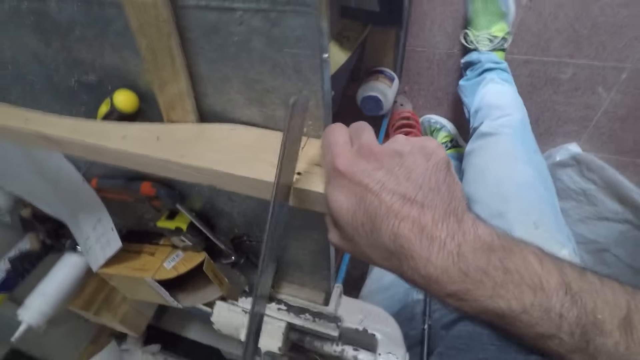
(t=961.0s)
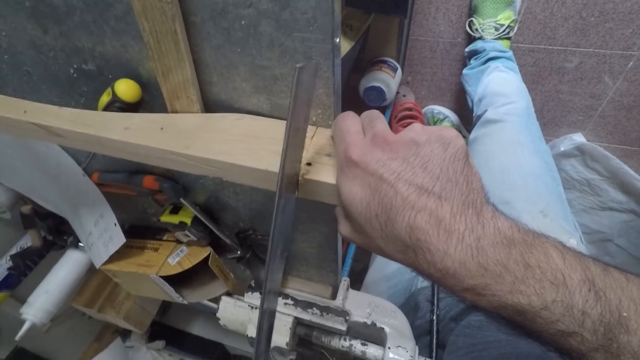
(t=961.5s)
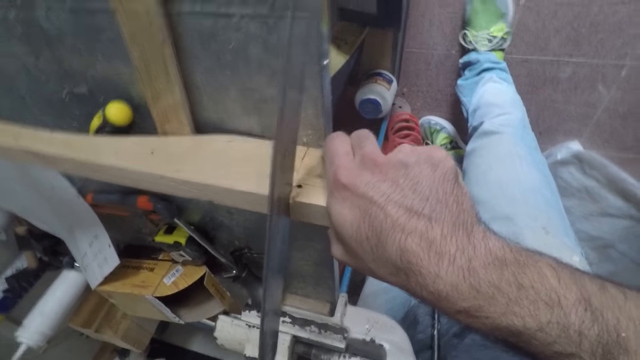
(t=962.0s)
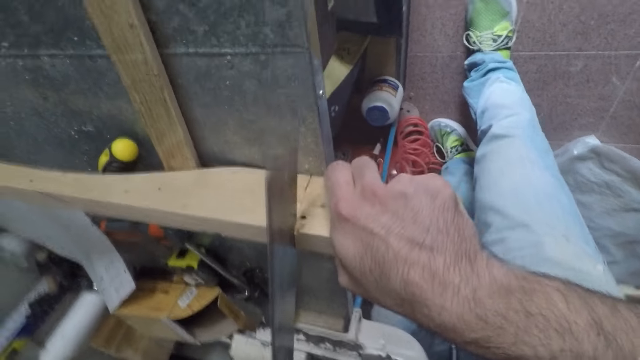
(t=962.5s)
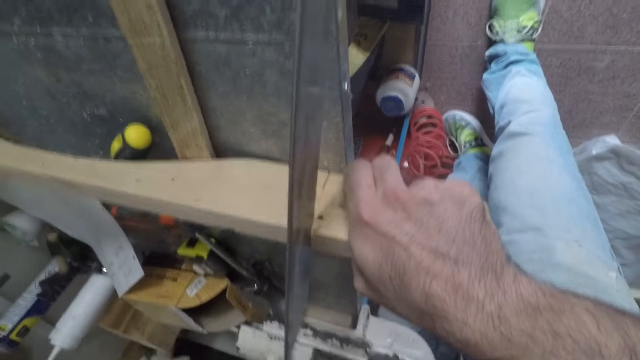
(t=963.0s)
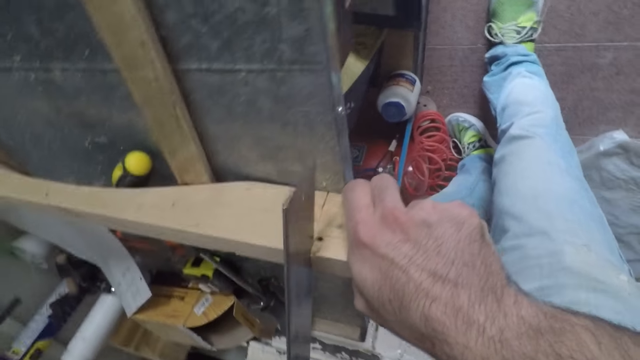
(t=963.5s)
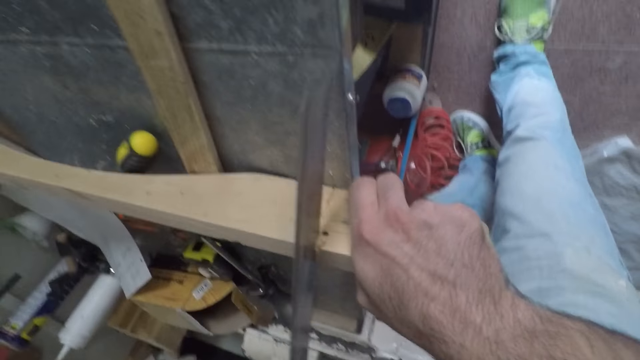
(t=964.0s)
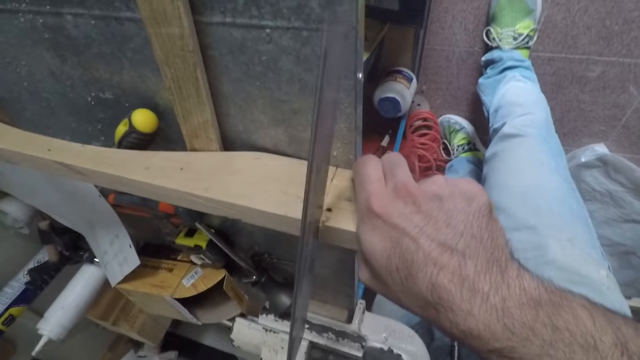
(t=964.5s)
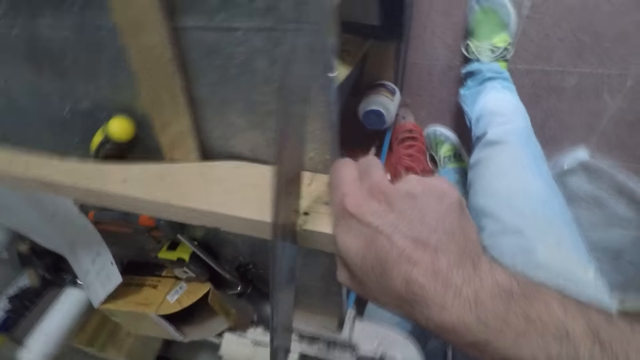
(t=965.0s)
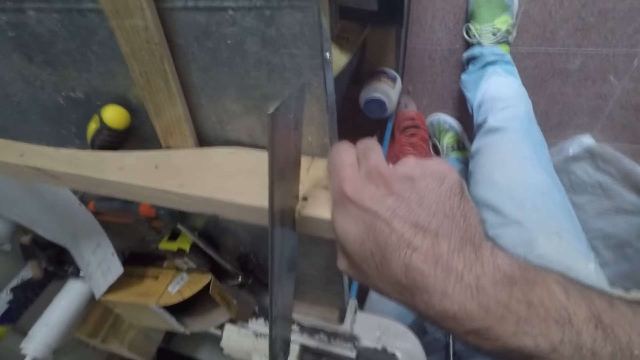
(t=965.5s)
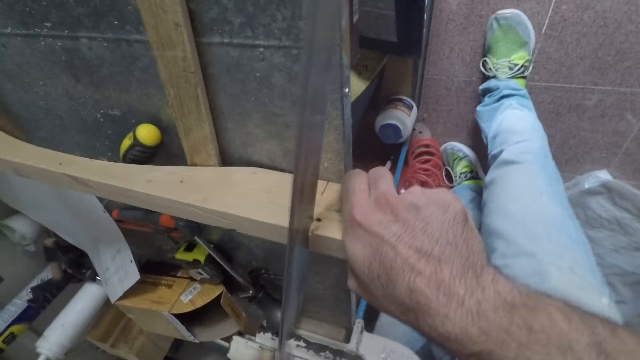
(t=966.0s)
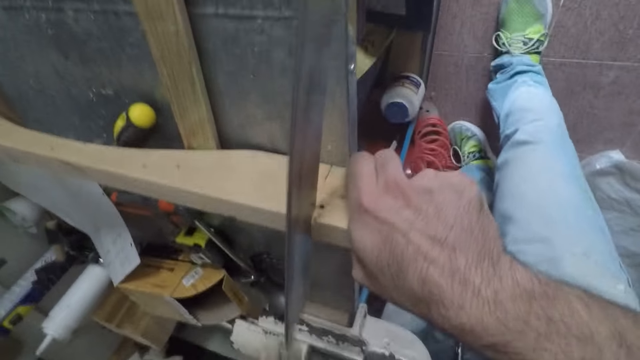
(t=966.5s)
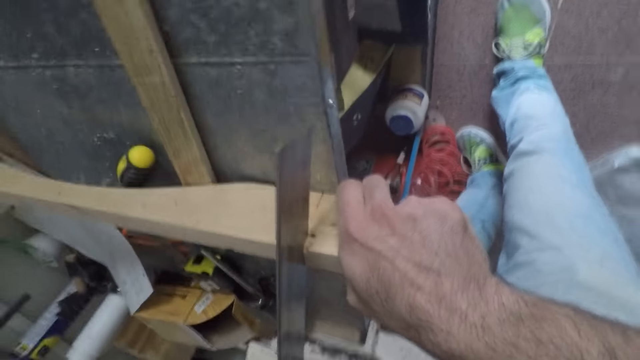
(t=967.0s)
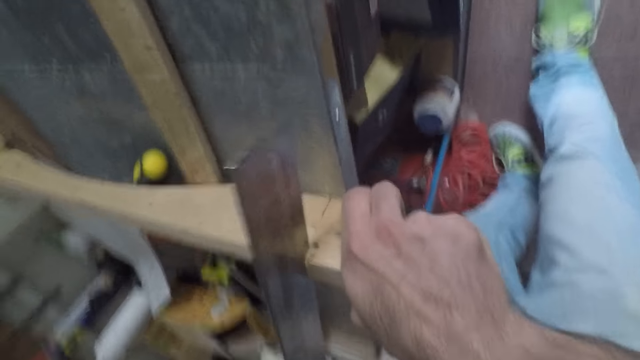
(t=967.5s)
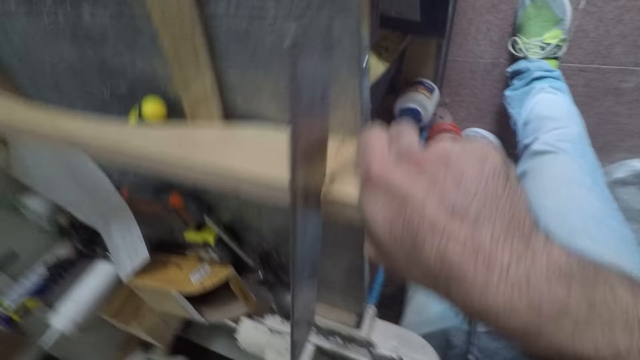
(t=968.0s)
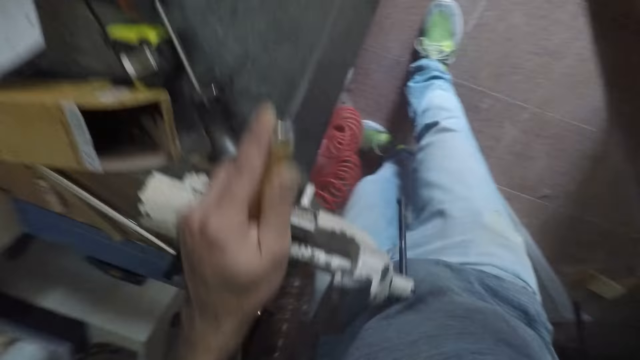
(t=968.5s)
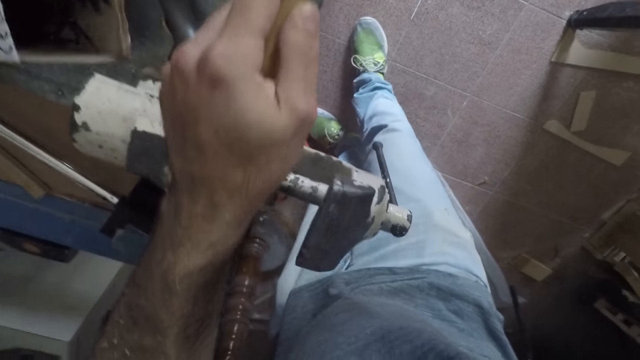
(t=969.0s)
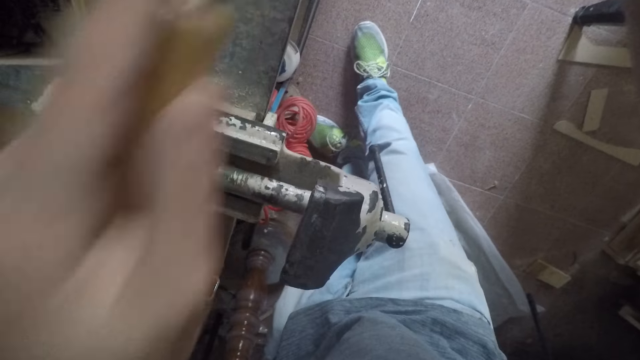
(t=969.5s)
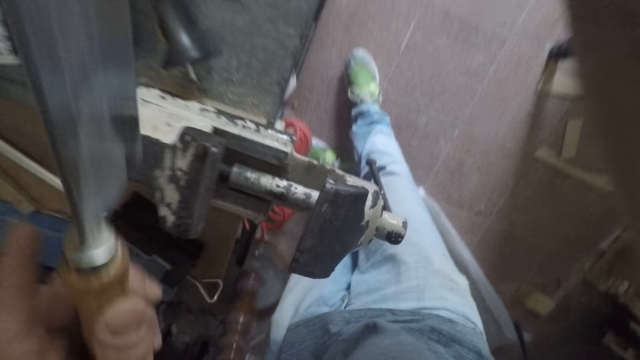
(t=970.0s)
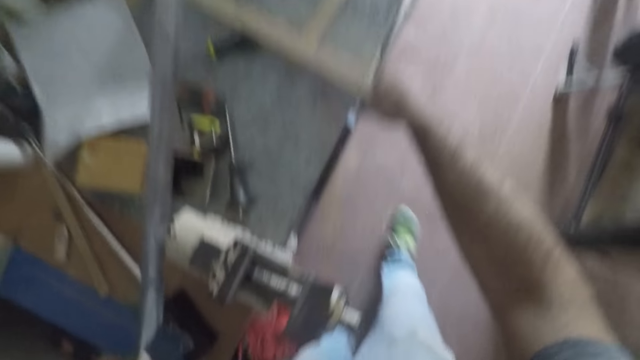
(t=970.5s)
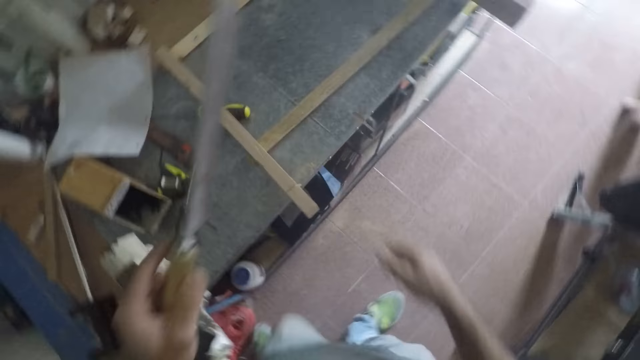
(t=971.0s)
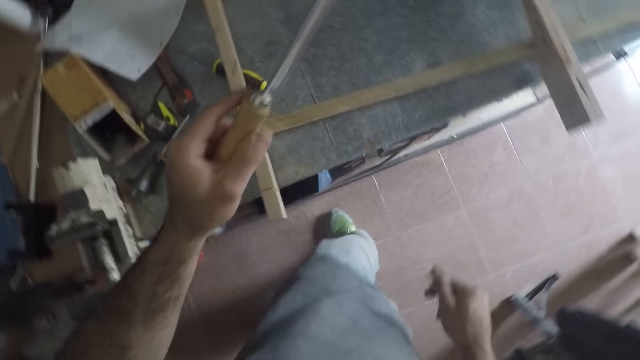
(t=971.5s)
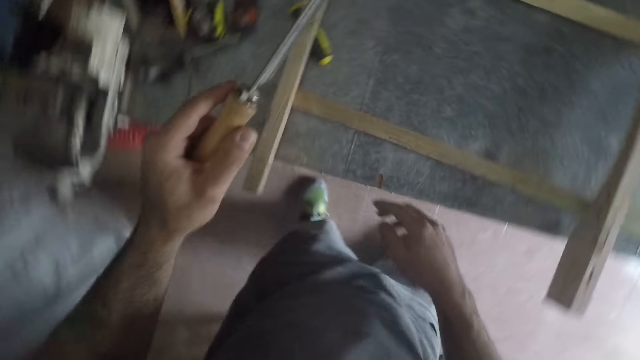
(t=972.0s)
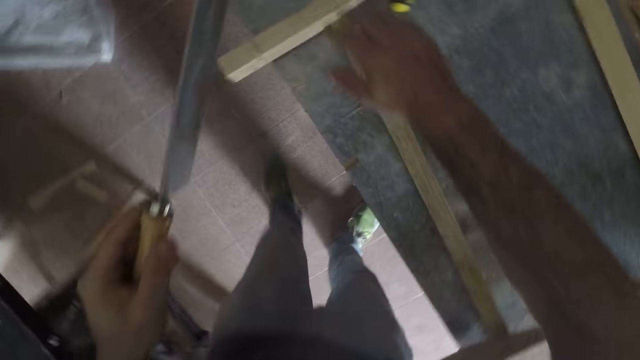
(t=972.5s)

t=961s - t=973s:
The camera wearer removes the hand saw from the furniture. He slightly moves to the right. He removes his right hand from the furniture.

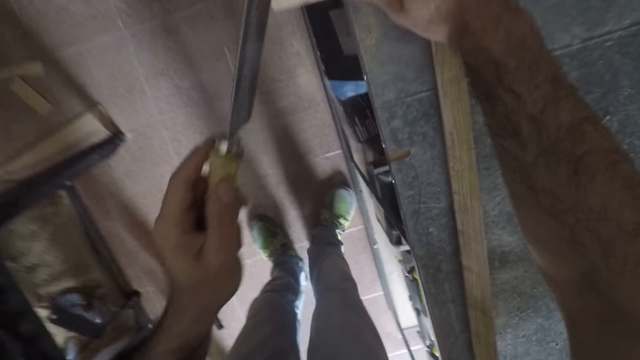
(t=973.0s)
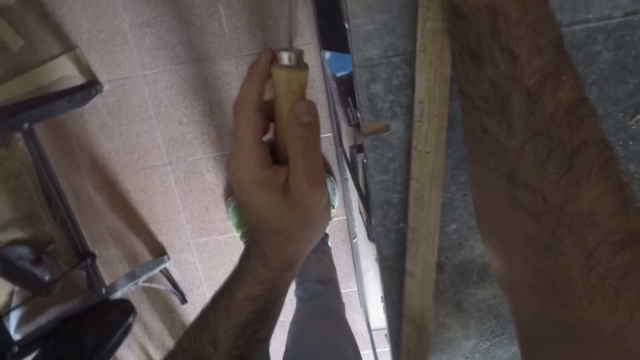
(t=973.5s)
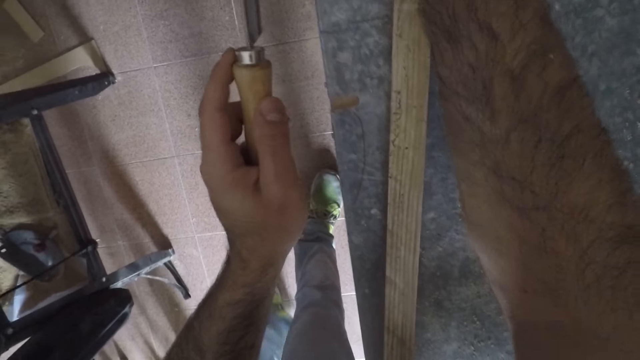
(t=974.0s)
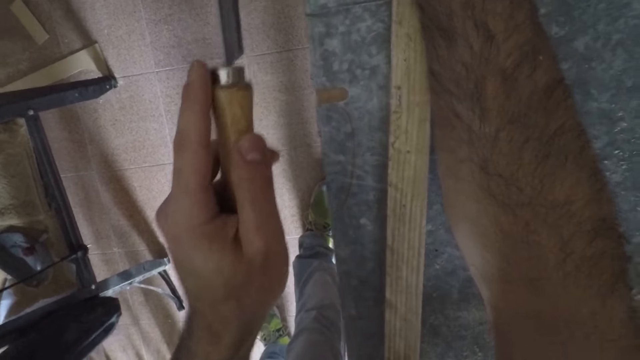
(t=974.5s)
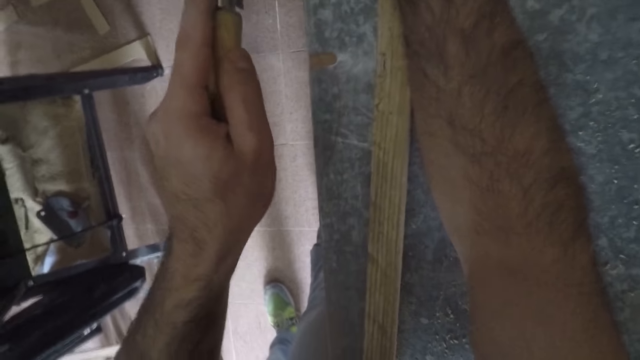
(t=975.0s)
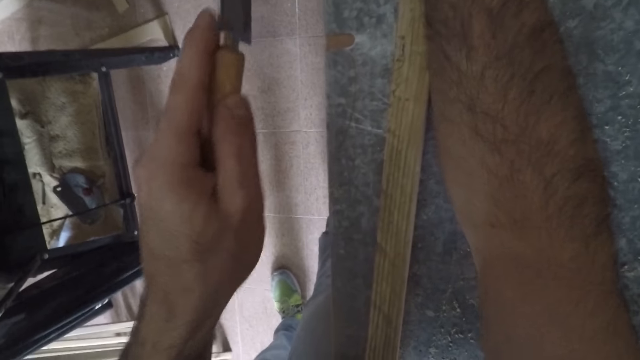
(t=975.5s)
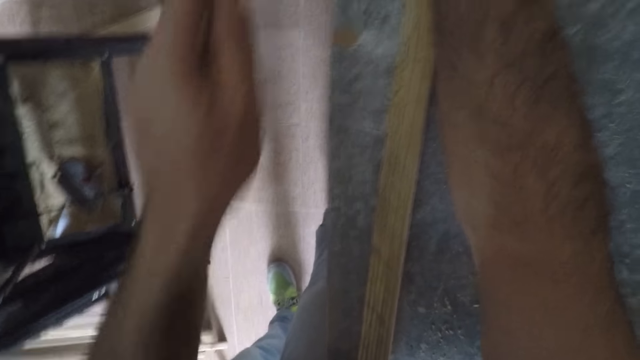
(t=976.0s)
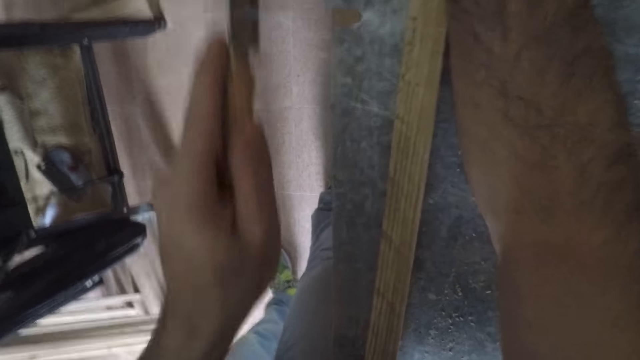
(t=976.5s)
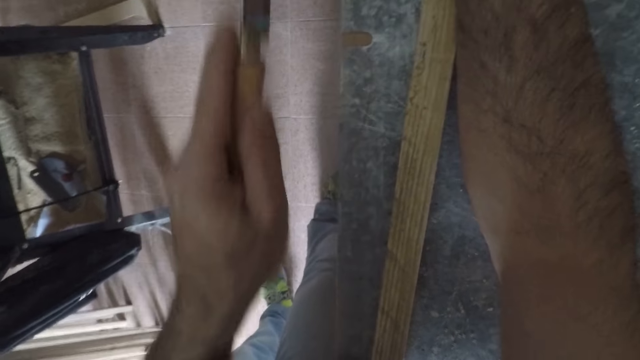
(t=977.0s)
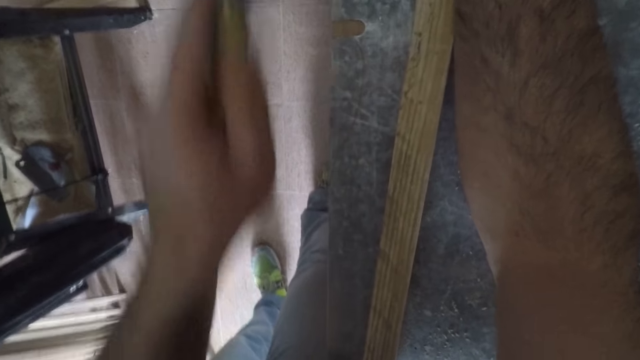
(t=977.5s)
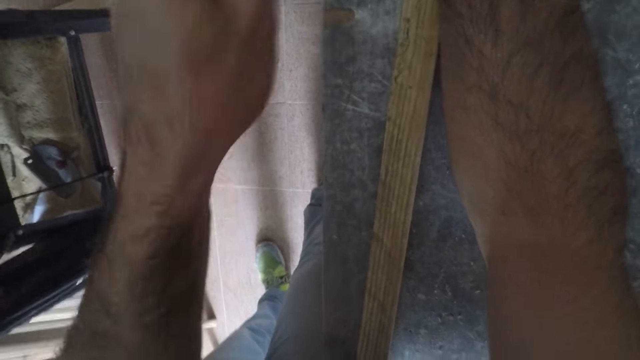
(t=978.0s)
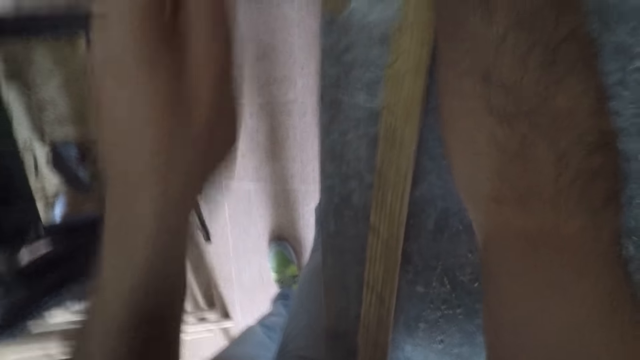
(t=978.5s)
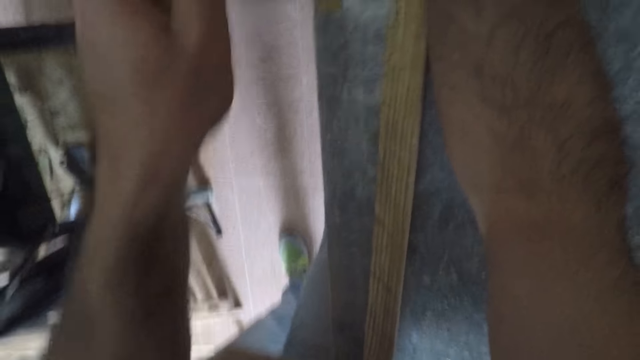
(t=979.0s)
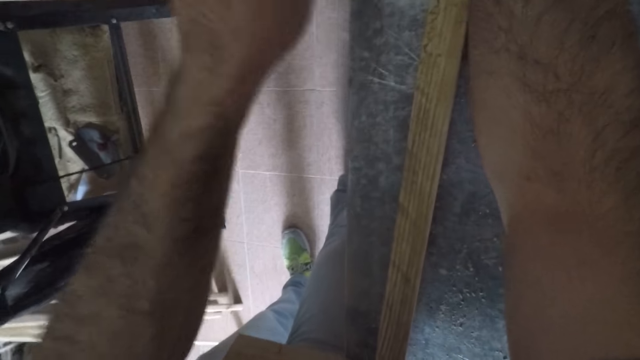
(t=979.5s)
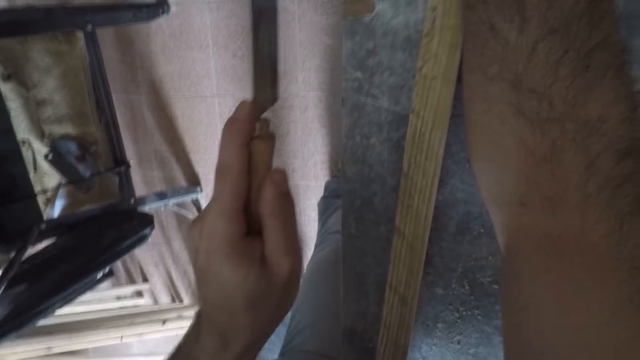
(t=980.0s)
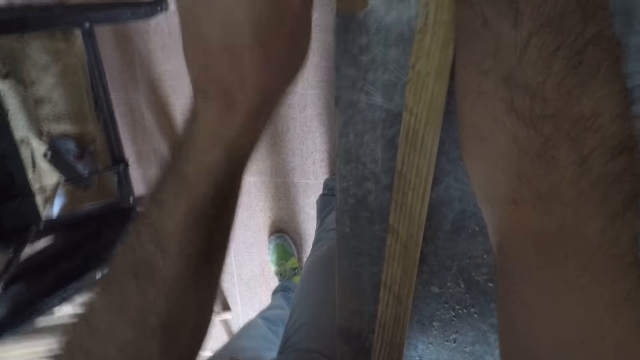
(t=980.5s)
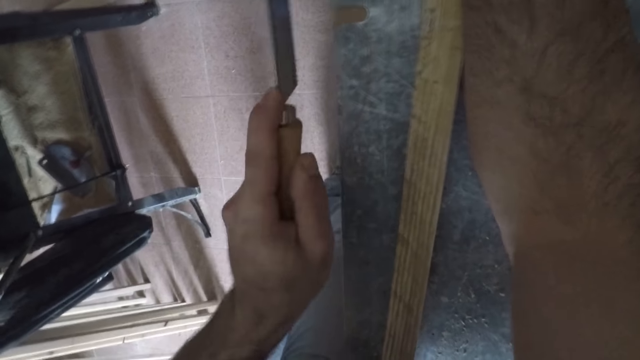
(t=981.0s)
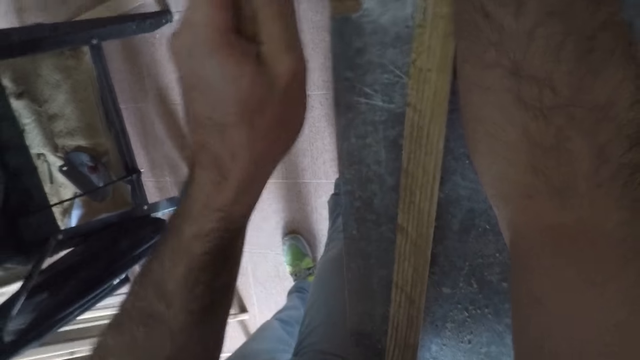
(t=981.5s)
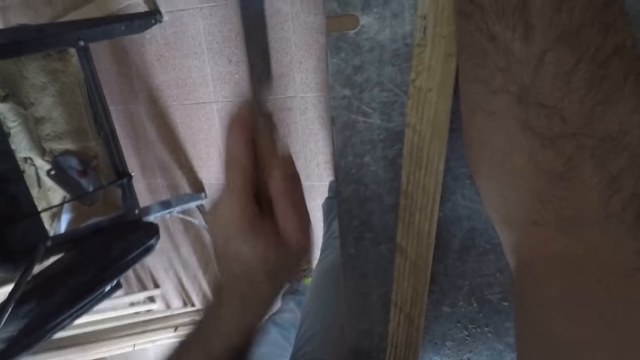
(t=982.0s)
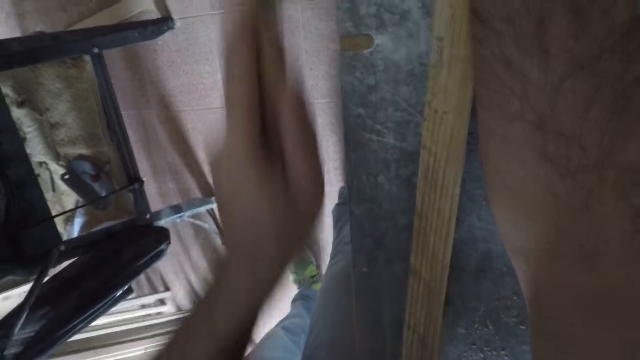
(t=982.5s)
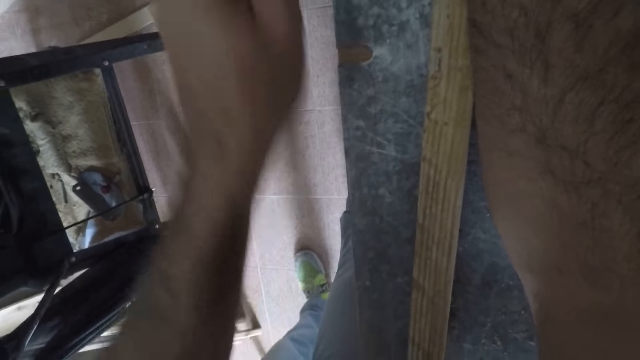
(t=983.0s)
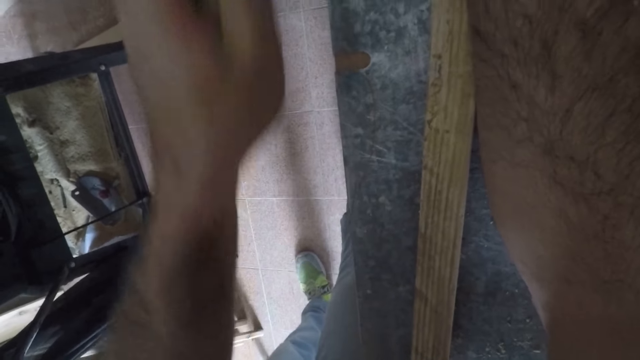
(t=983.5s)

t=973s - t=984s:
The camera wearer holds the furniture with his right hand. He lowers the hand saw. He cuts the furniture with the hand saw with his left hand.
